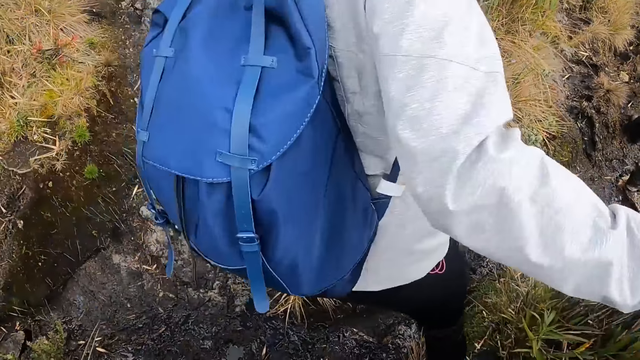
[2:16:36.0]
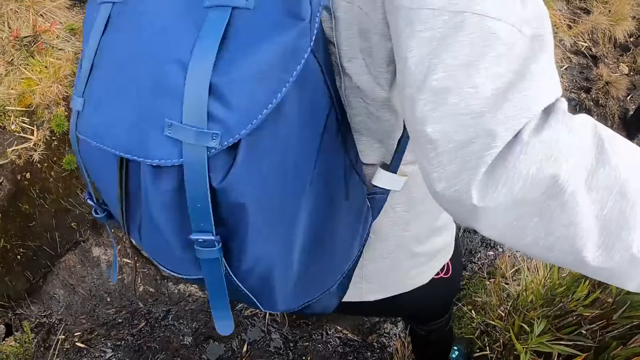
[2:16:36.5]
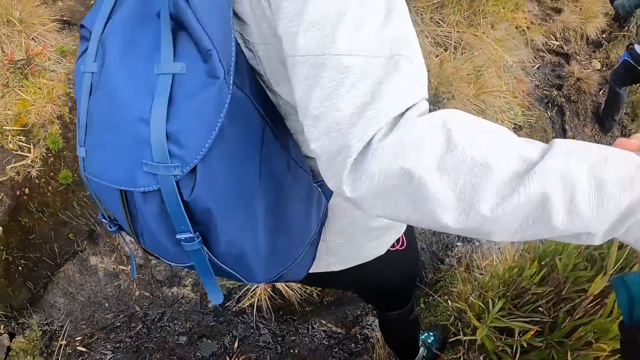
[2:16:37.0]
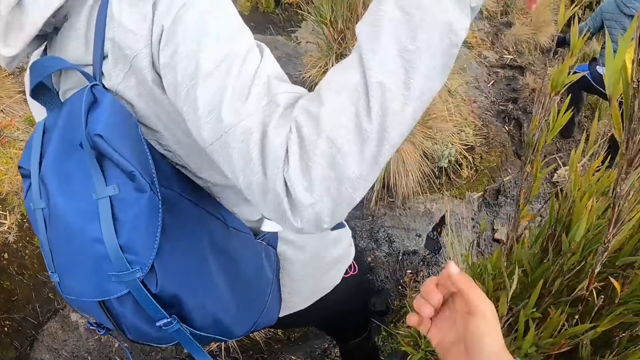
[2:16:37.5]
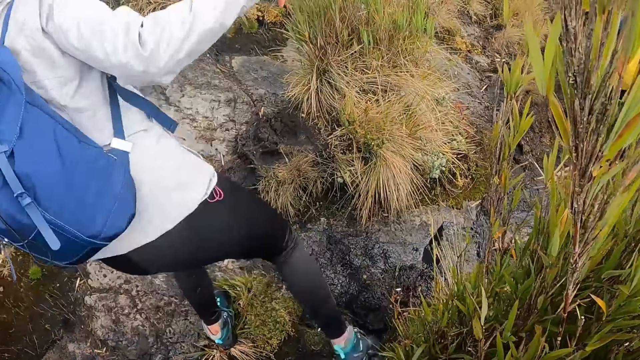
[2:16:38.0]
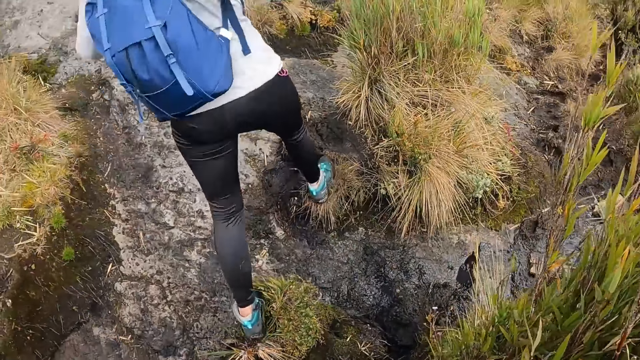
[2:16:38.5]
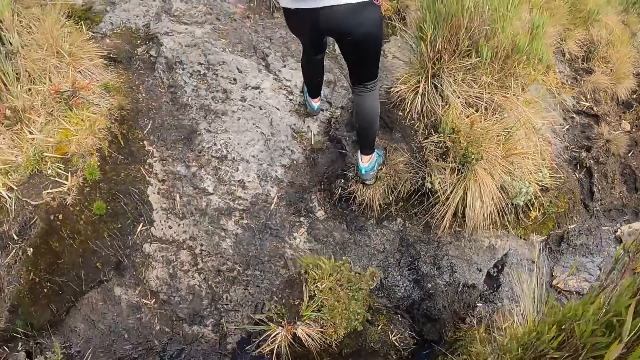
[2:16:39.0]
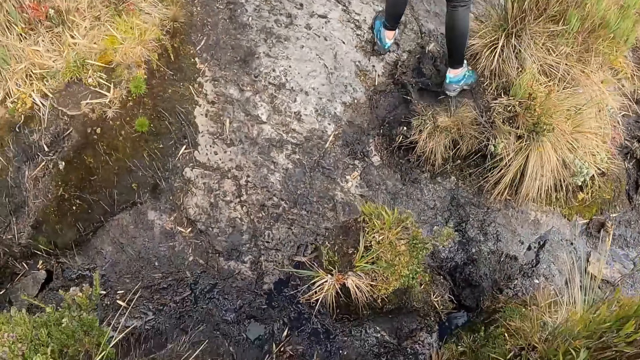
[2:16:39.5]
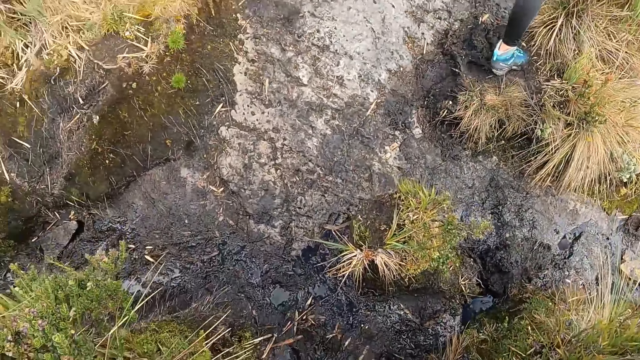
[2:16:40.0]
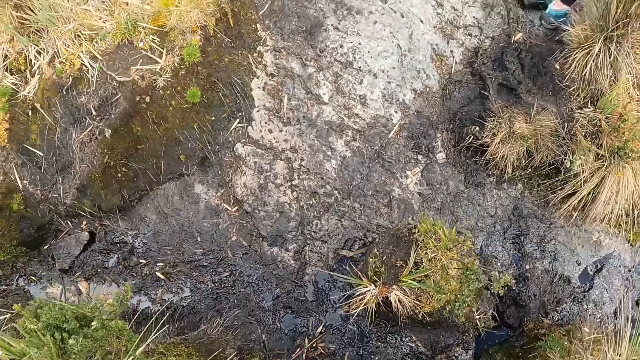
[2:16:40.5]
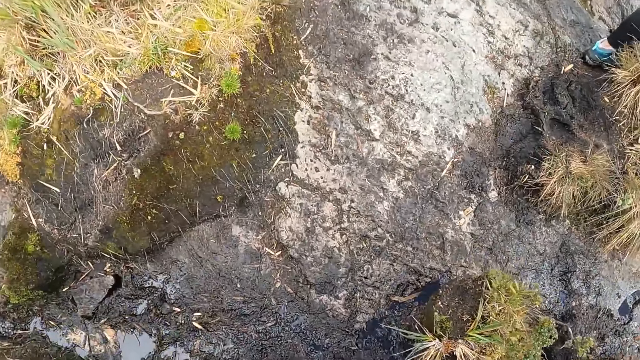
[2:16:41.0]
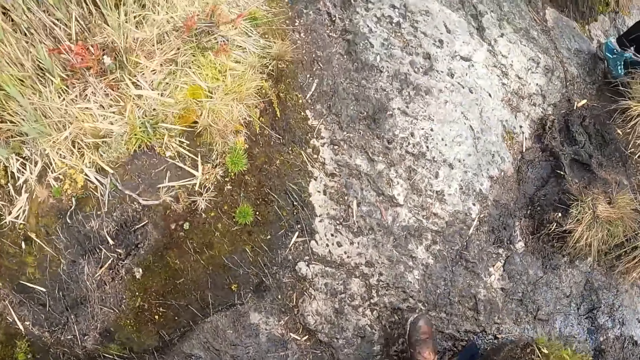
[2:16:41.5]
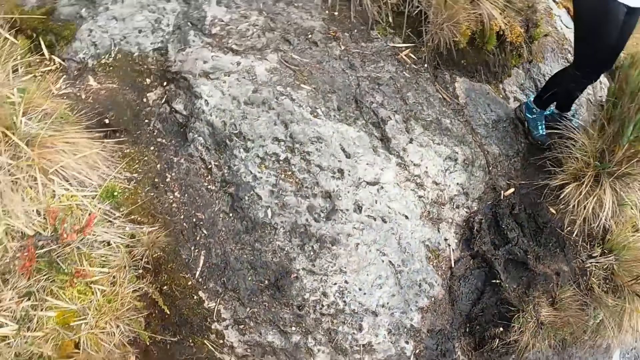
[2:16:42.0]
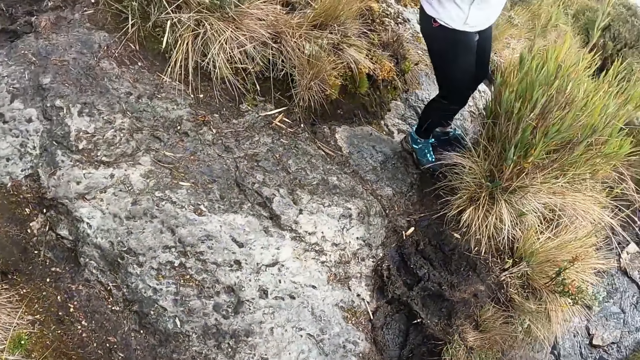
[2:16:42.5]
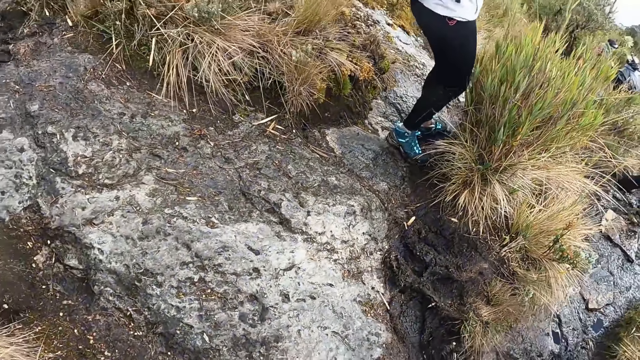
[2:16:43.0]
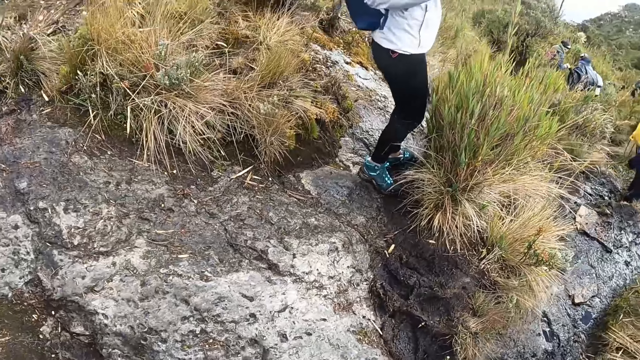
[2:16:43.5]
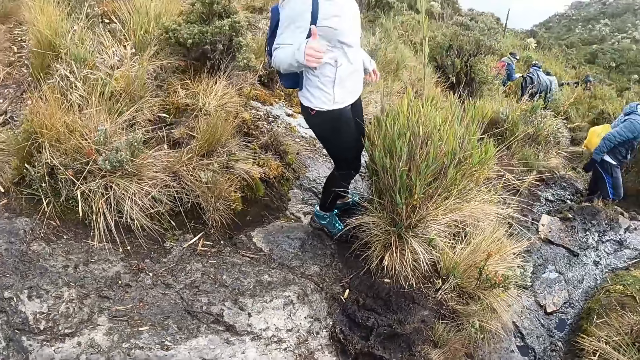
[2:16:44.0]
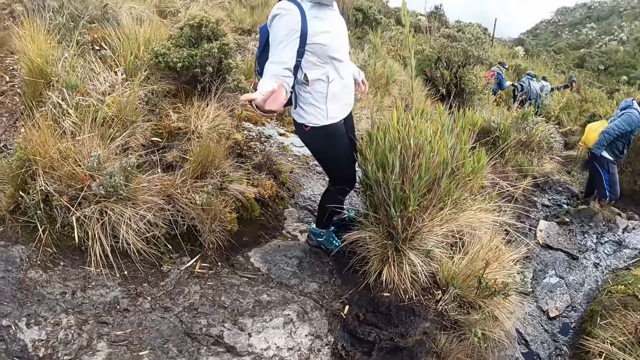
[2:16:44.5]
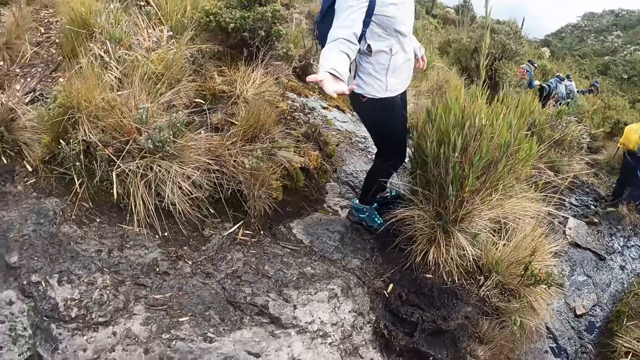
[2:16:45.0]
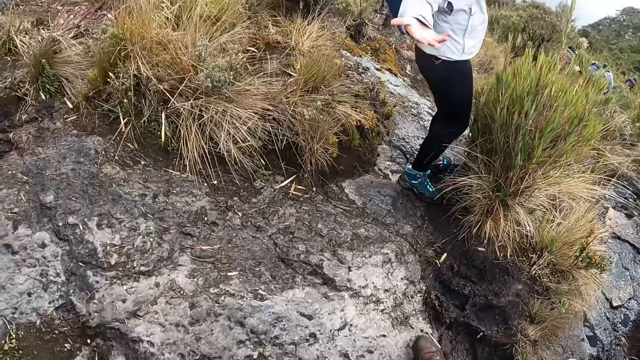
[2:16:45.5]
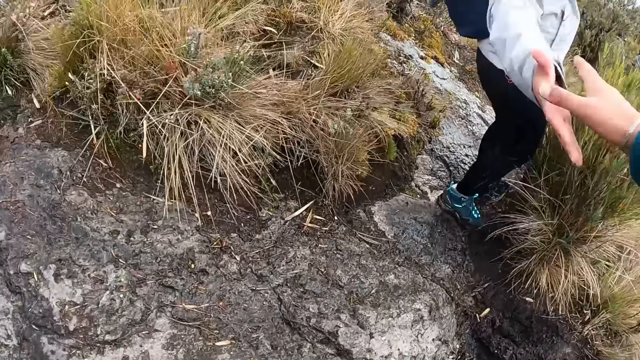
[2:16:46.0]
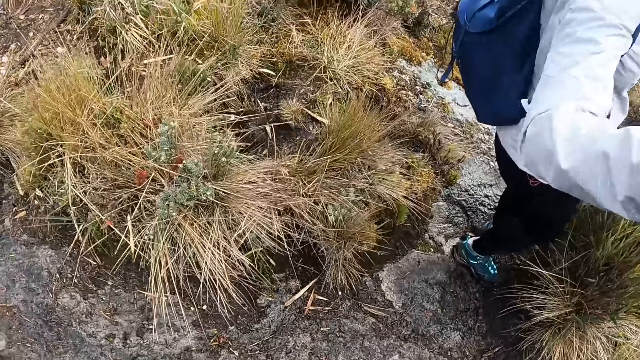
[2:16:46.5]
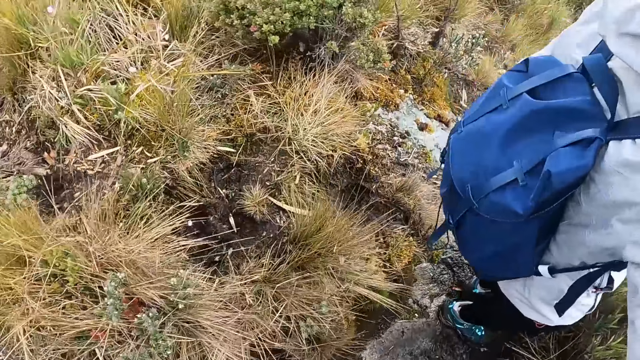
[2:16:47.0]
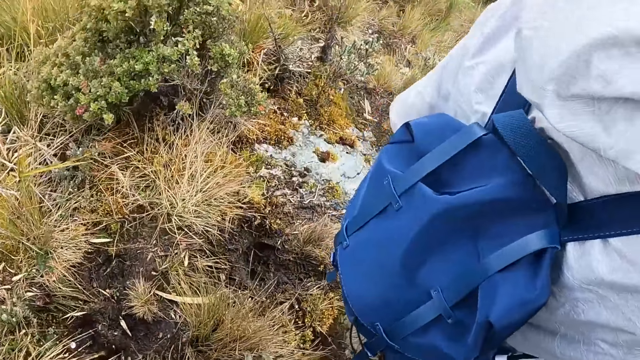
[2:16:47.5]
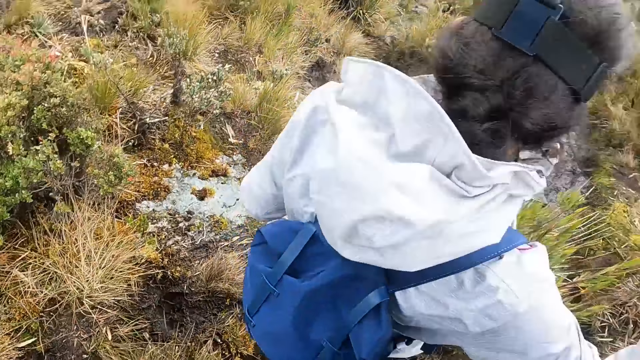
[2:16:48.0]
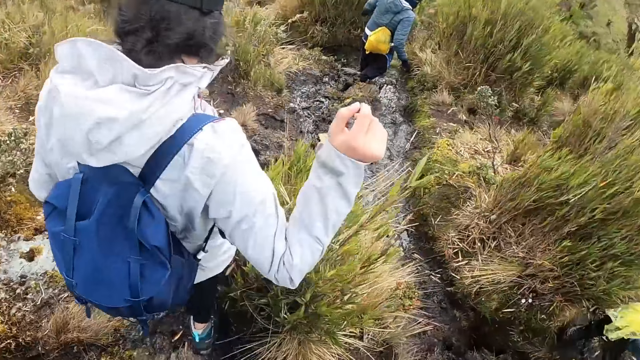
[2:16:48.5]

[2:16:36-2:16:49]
The camera wearer walks. The woman interacts with the camera wearer. The camera wearer grabs the right hand of the woman with his right hand. He holds hands with the woman.

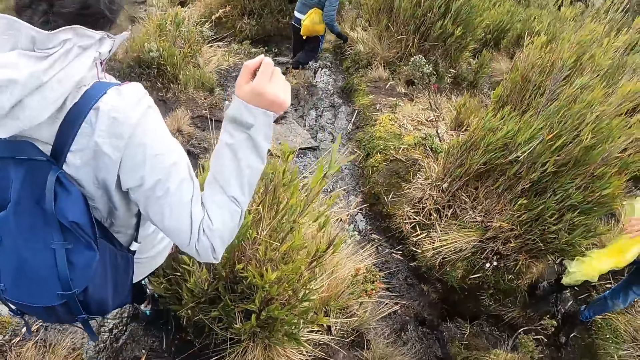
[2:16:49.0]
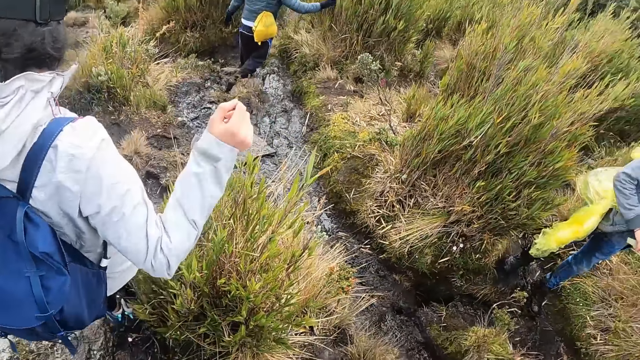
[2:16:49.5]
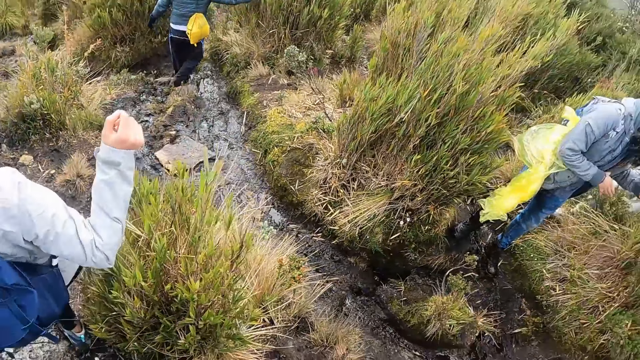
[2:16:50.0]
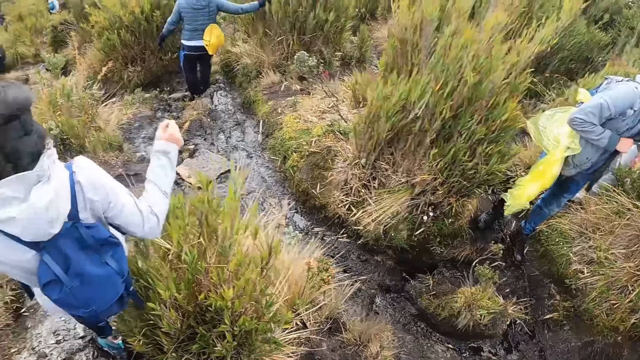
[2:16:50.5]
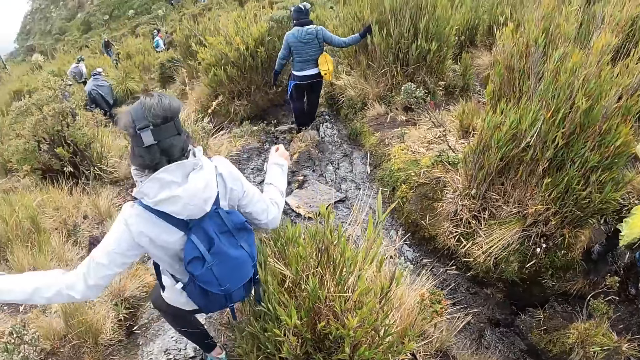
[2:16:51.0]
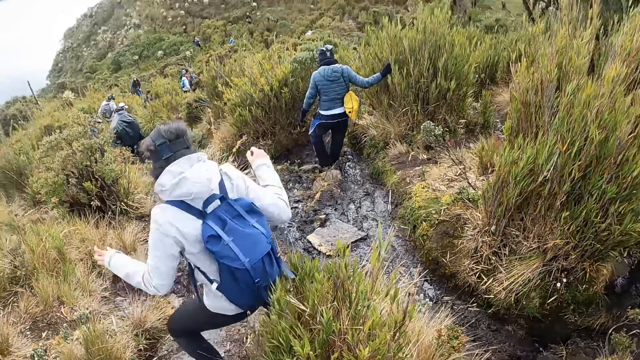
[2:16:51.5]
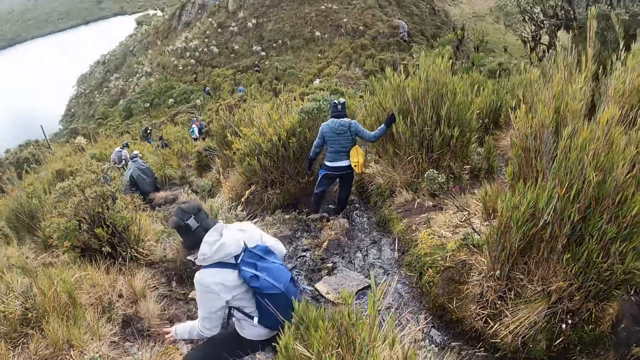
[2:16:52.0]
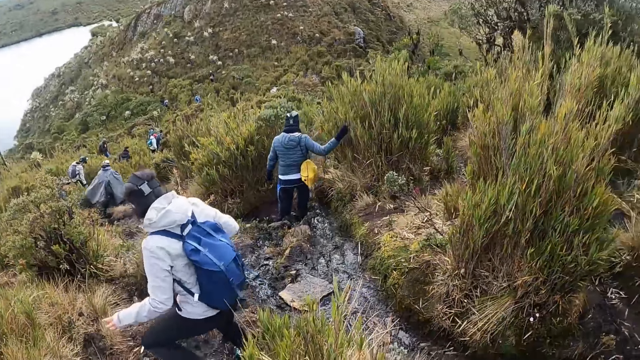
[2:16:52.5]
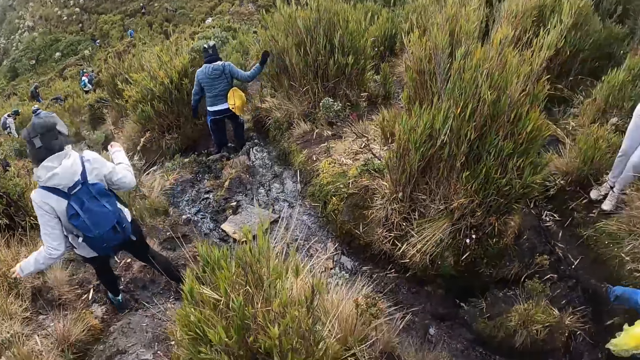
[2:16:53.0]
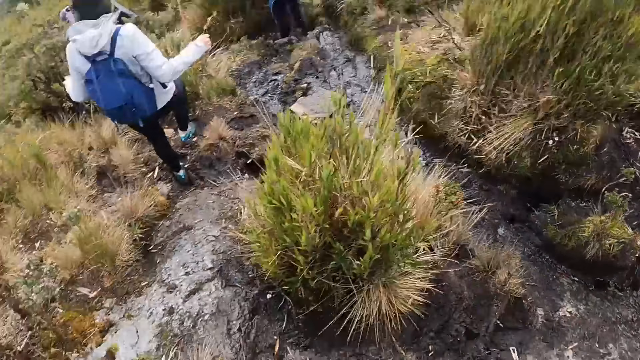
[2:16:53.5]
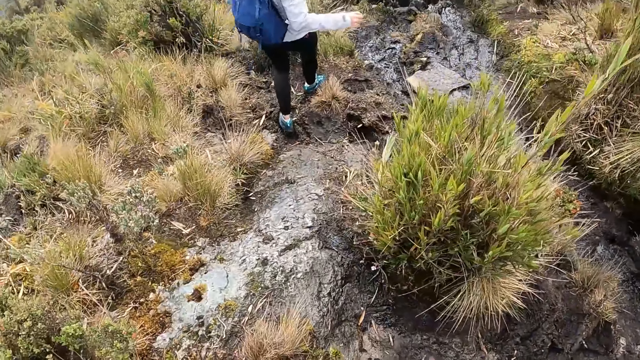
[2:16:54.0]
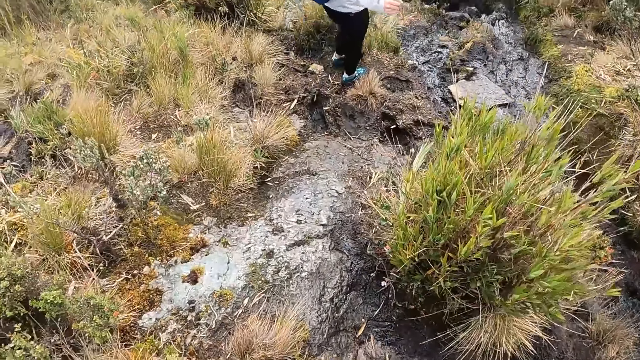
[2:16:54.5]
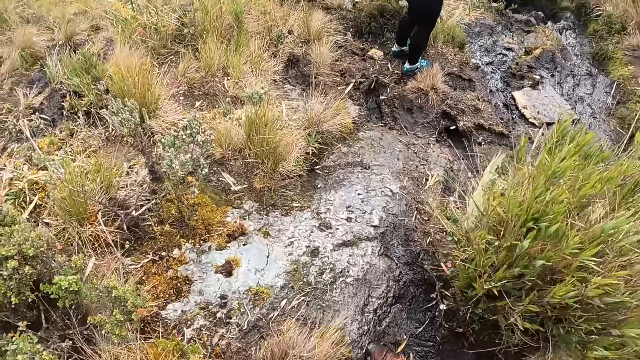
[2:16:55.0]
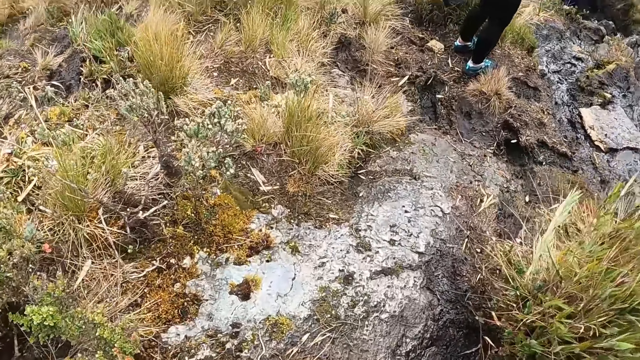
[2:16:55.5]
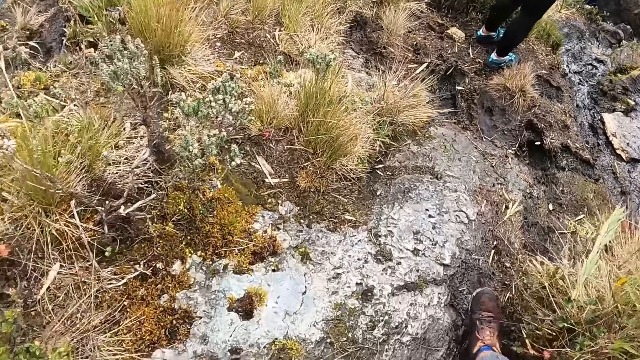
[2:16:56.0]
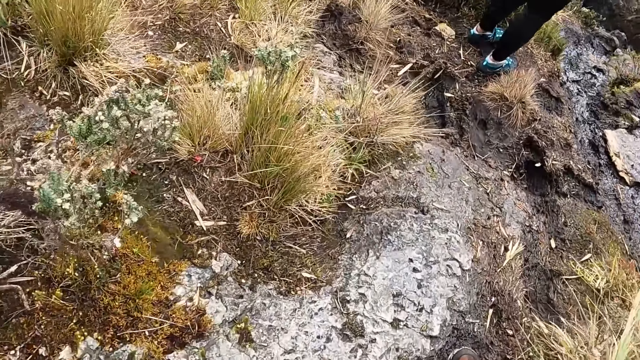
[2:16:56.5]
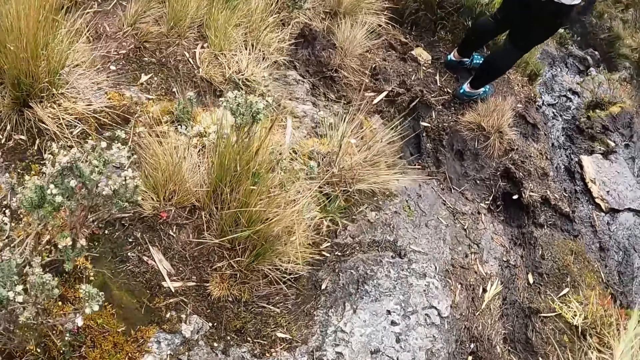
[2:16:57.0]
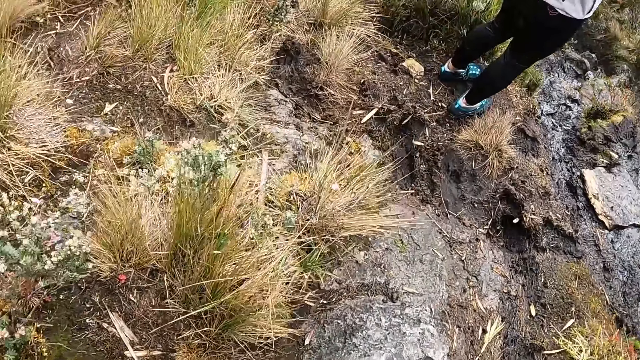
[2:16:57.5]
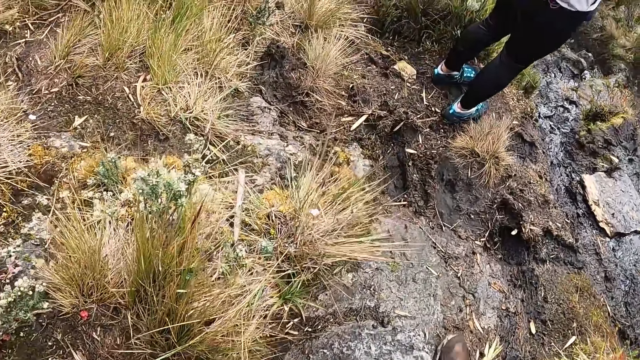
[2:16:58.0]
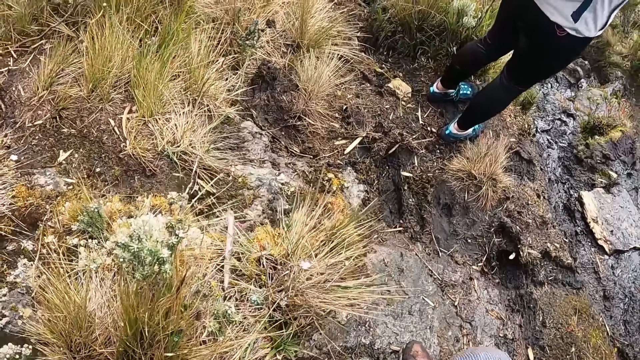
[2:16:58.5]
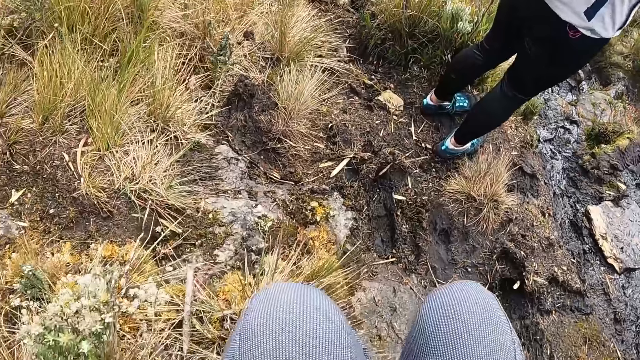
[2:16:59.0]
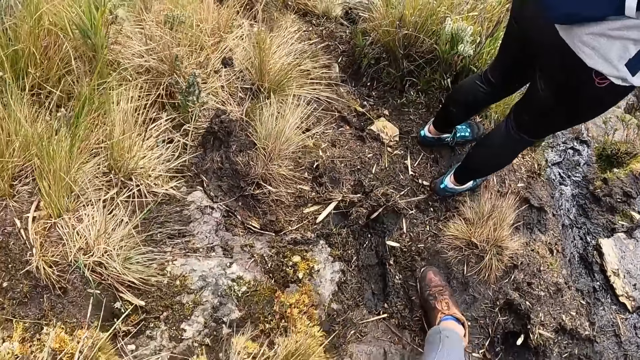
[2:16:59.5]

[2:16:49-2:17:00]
A woman puts a mobile phone in her jacket with her hands. Another woman walks on the path with the camera wearer and a group of people. The camera wearer walks.
